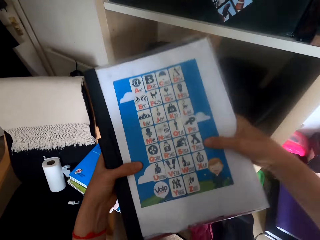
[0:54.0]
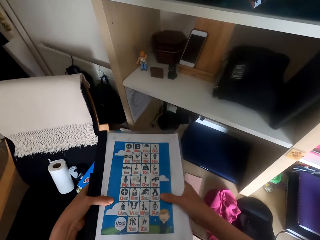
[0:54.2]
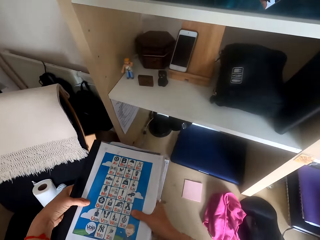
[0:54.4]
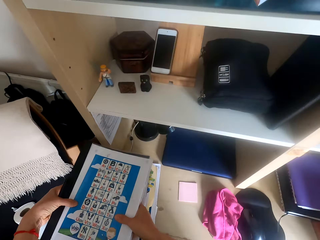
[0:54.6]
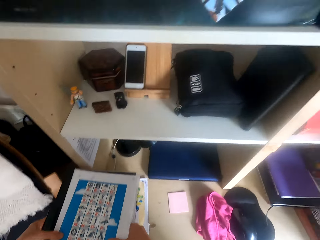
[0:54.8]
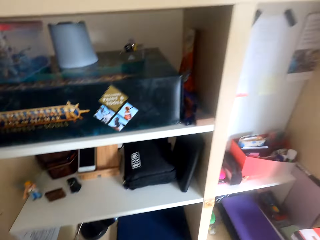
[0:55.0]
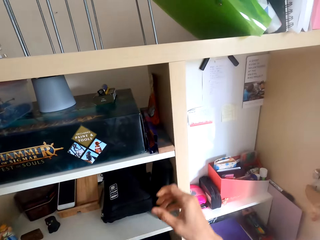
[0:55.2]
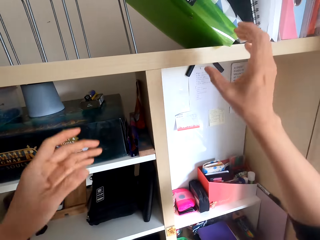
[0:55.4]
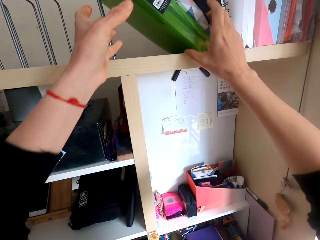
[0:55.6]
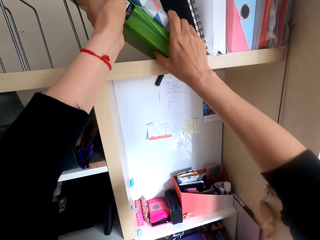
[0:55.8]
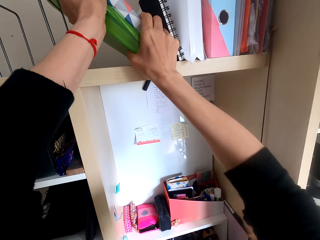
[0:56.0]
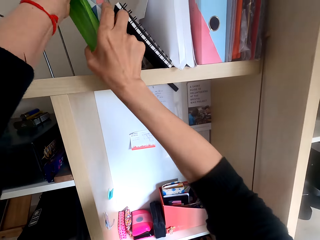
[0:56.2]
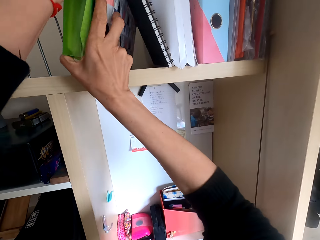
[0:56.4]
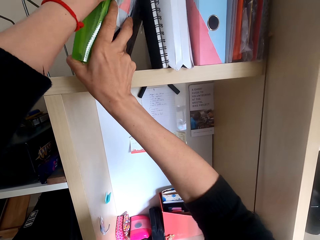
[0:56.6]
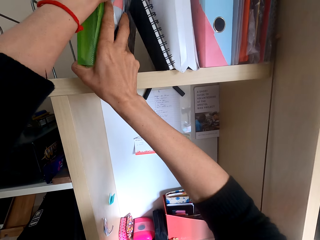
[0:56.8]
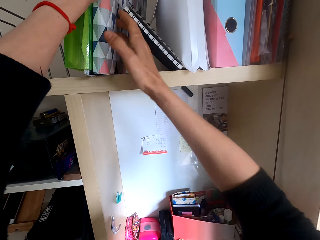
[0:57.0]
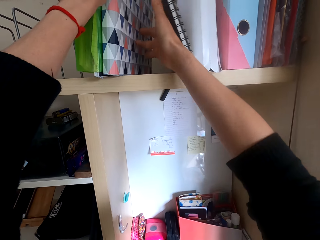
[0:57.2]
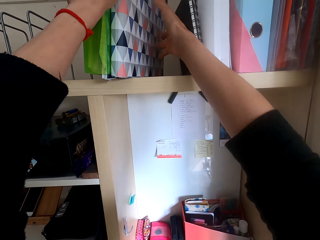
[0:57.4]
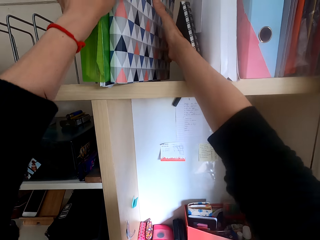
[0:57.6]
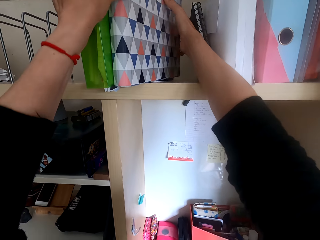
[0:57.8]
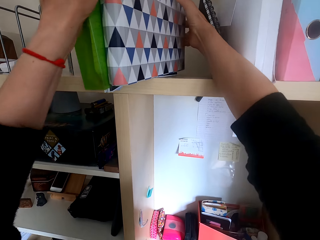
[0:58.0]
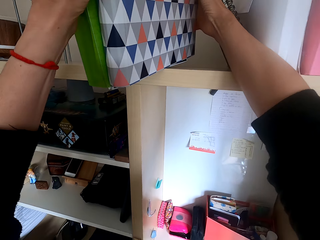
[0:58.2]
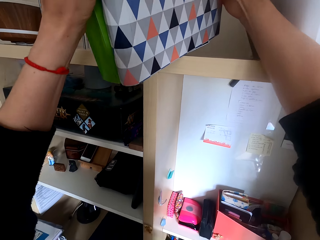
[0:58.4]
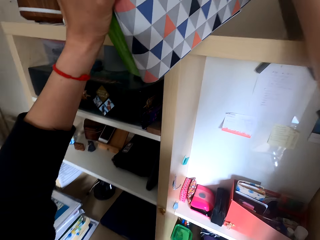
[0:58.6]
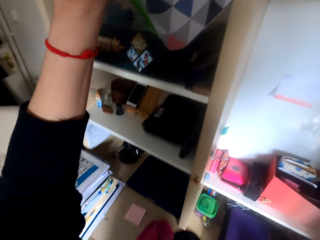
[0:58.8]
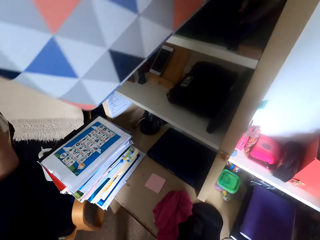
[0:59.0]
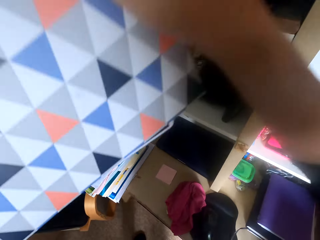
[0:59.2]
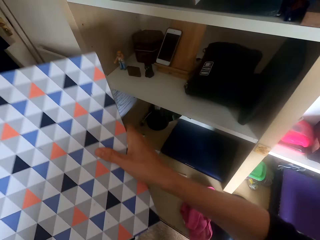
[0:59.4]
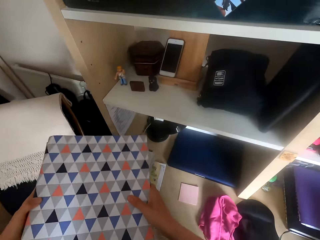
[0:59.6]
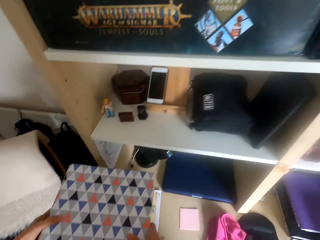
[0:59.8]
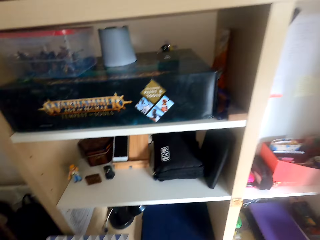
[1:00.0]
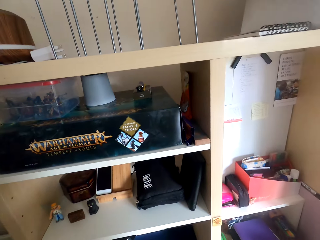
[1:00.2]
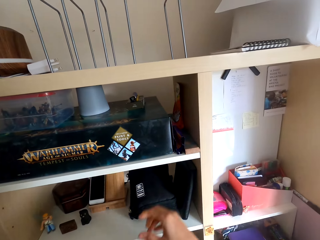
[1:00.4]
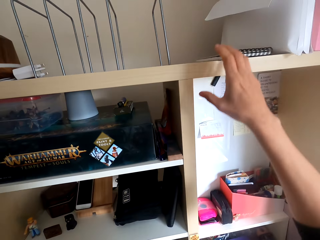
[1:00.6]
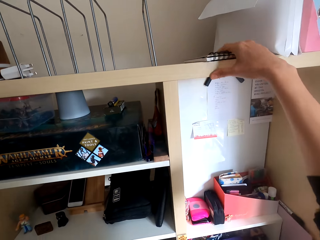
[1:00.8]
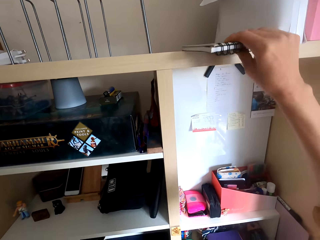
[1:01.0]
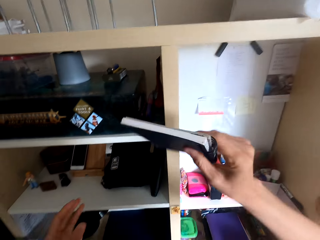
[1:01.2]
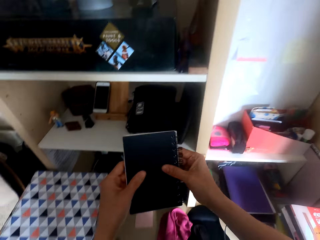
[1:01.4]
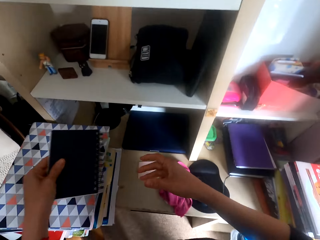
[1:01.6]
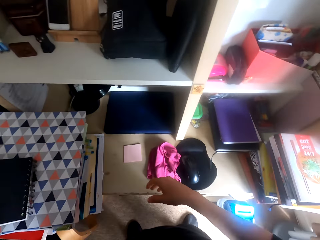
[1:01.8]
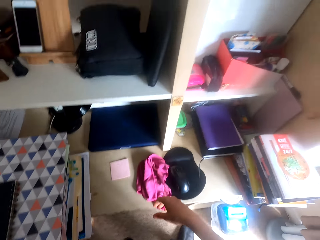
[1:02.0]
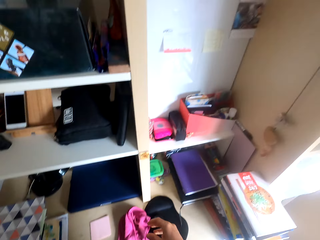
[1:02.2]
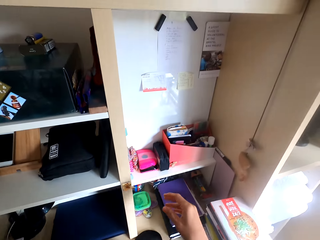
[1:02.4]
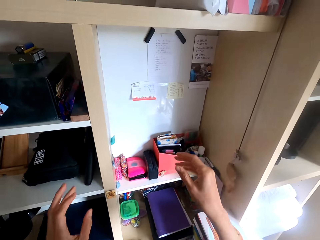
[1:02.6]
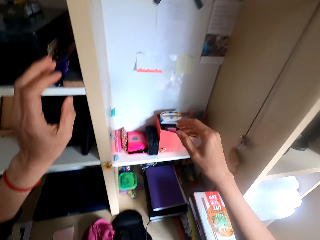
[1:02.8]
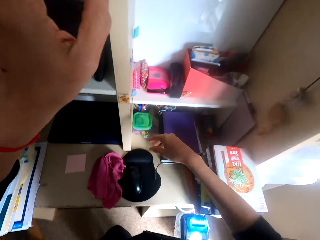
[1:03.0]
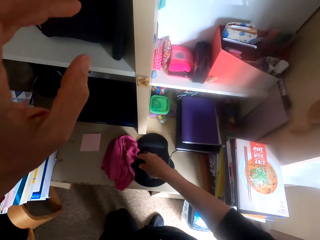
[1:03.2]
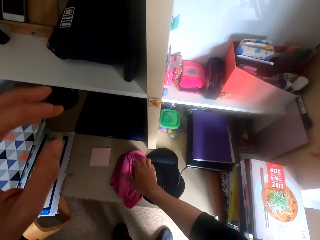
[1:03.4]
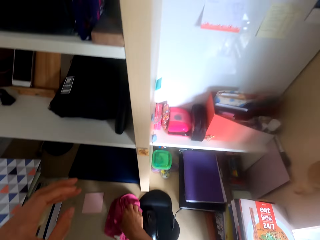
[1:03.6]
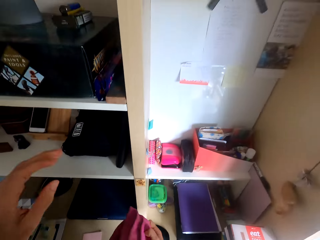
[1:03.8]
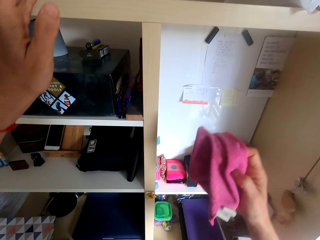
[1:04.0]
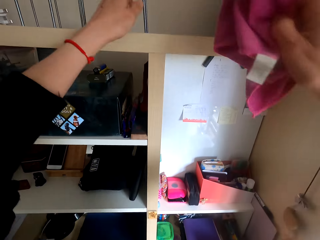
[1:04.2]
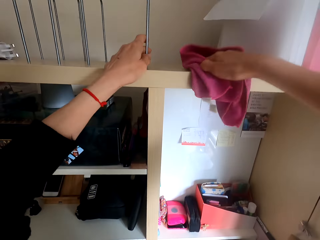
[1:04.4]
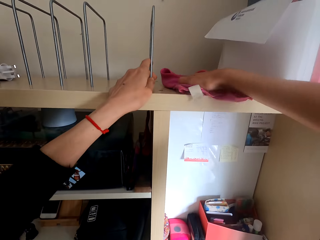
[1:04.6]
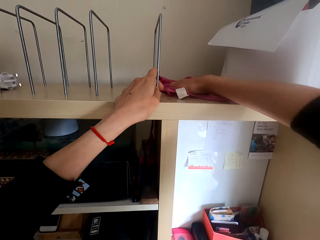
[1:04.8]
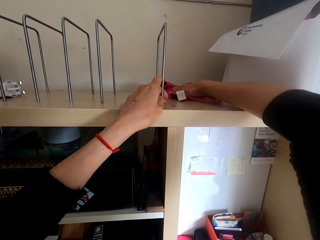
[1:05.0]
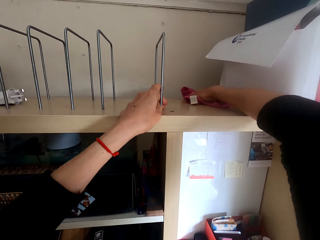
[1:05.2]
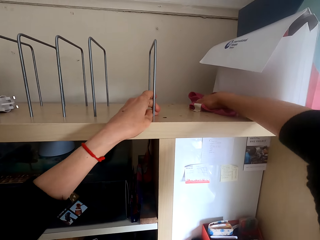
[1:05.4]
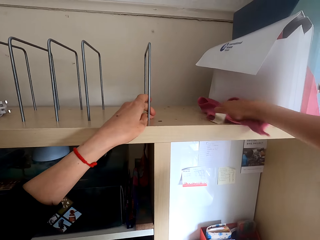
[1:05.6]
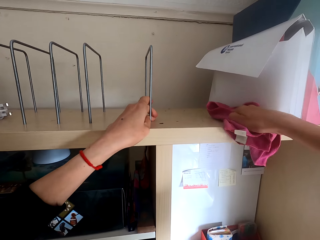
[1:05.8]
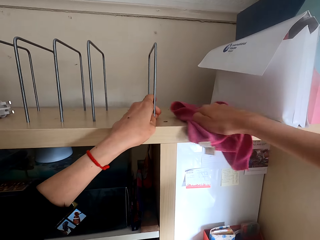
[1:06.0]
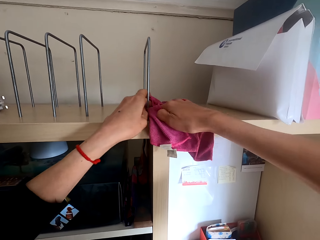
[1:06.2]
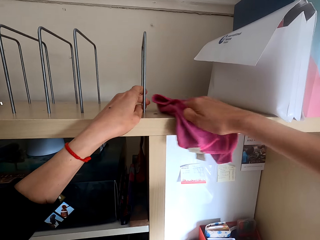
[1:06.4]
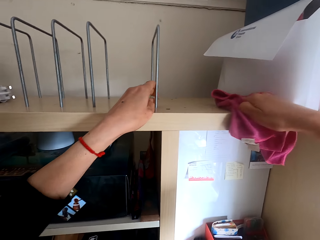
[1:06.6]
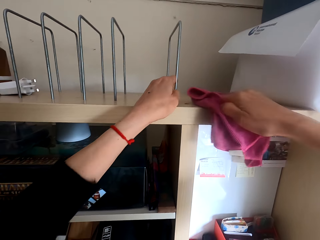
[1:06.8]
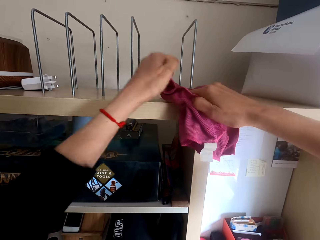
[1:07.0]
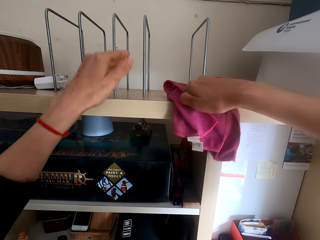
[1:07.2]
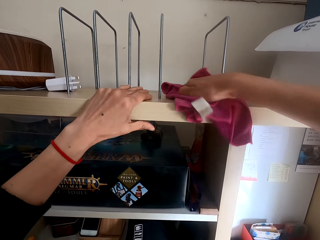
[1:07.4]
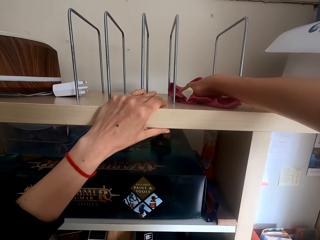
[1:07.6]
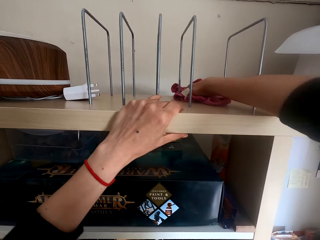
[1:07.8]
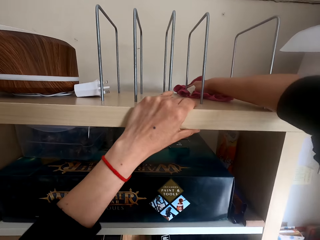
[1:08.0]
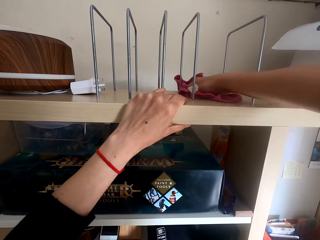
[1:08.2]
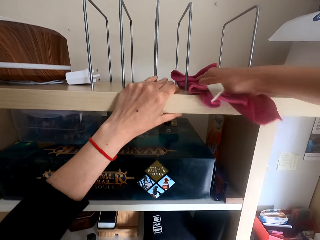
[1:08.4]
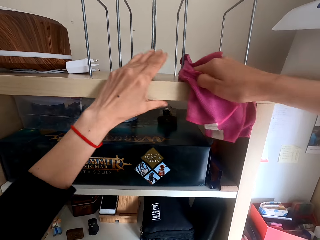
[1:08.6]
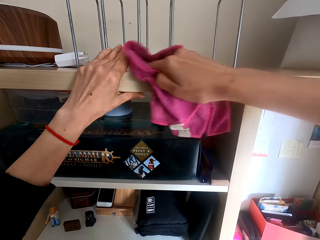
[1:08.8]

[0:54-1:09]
The camera wearer puts books on a table. They pick up files on a shelf. They put the files on the table. They pick up a notebook on the shelf. They put the notebook on the table. They pick up a towel on the table. They wipe the shelf.

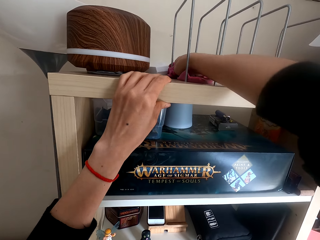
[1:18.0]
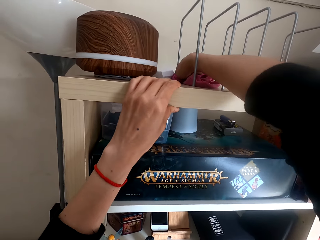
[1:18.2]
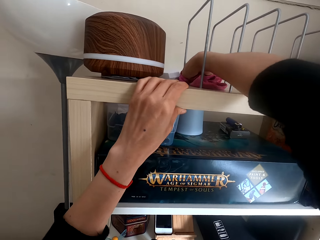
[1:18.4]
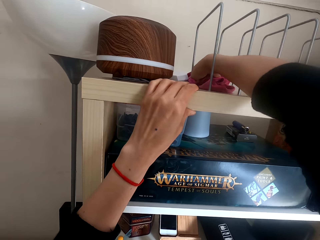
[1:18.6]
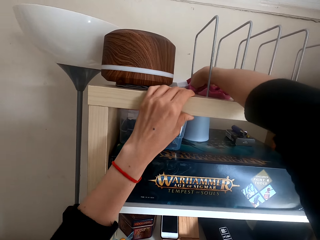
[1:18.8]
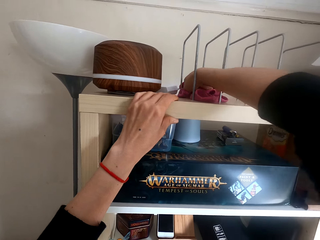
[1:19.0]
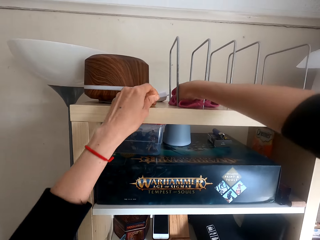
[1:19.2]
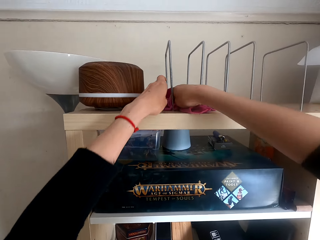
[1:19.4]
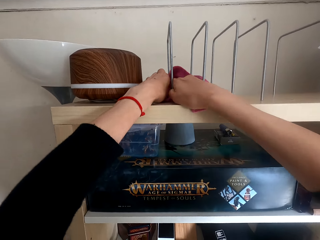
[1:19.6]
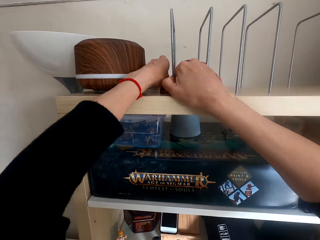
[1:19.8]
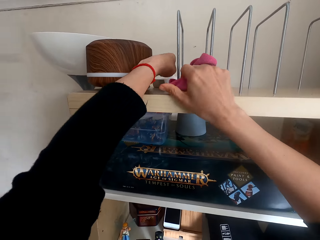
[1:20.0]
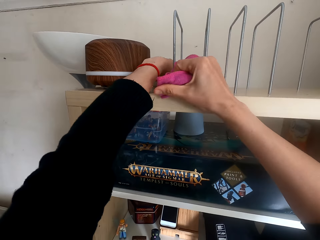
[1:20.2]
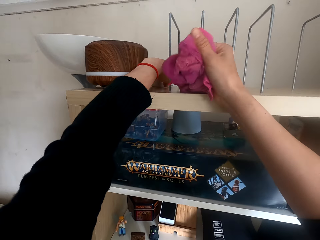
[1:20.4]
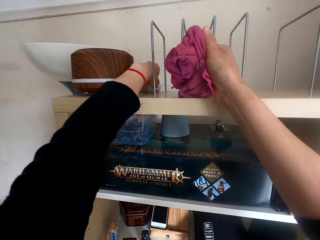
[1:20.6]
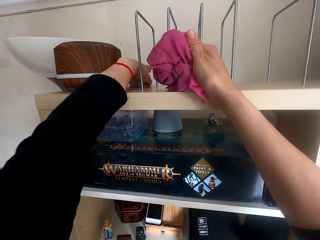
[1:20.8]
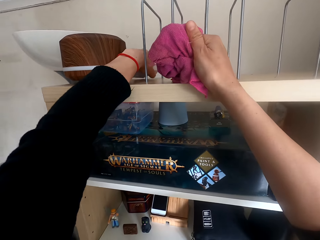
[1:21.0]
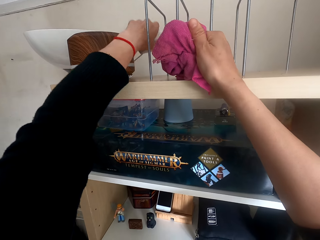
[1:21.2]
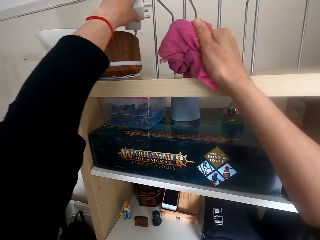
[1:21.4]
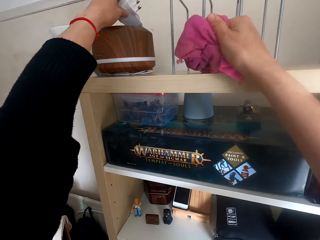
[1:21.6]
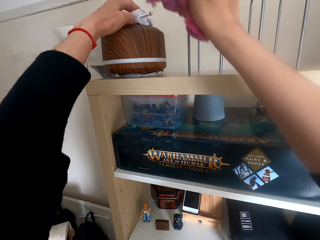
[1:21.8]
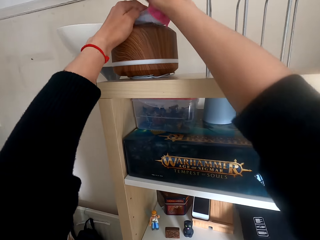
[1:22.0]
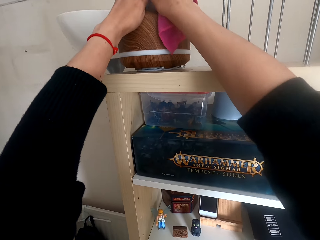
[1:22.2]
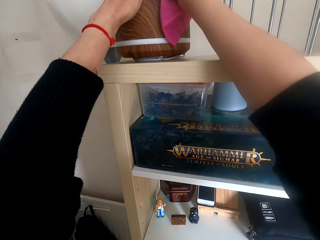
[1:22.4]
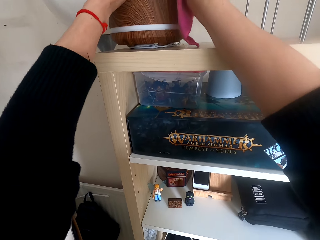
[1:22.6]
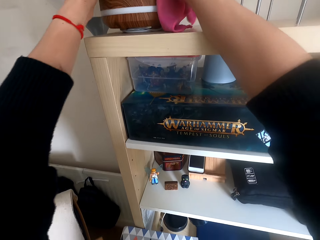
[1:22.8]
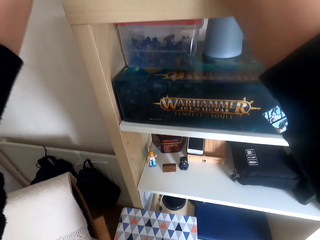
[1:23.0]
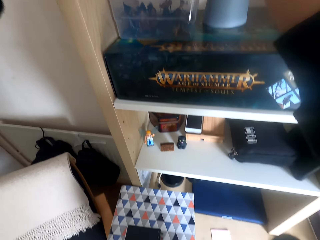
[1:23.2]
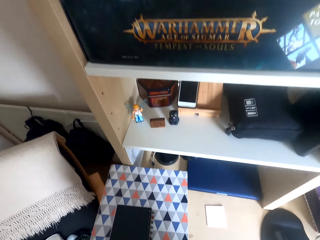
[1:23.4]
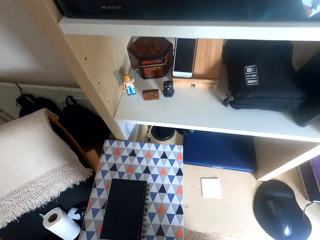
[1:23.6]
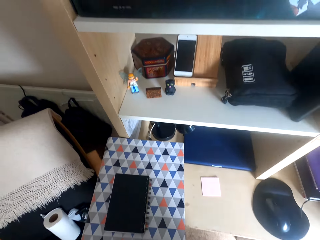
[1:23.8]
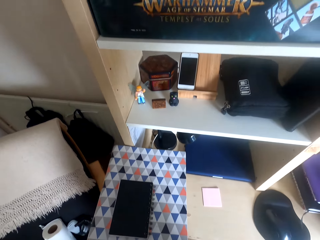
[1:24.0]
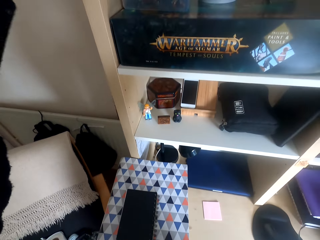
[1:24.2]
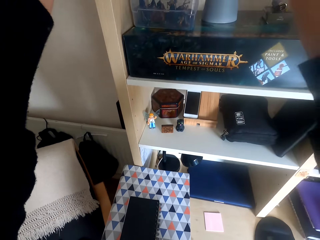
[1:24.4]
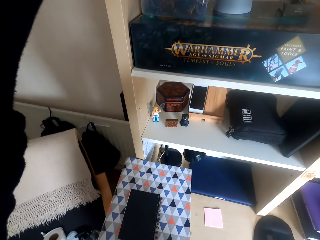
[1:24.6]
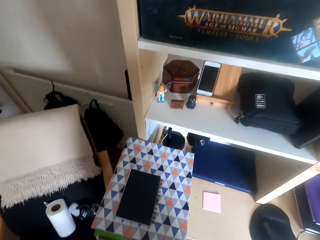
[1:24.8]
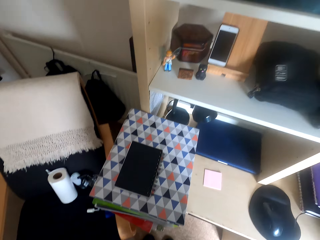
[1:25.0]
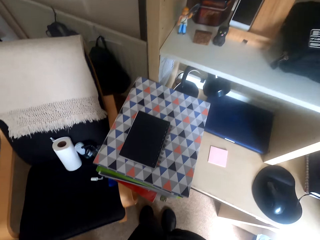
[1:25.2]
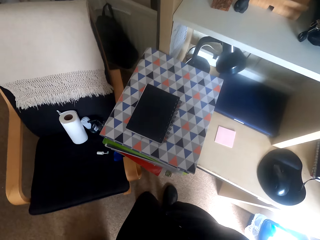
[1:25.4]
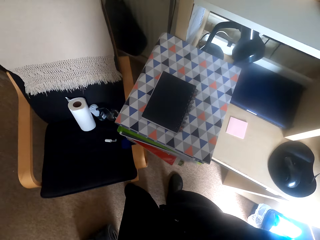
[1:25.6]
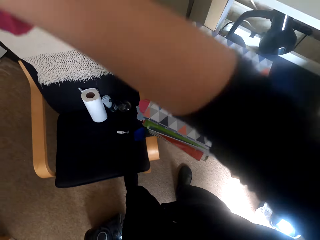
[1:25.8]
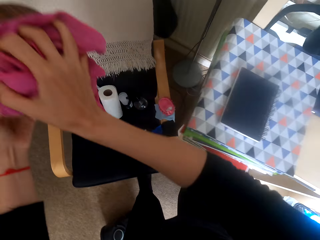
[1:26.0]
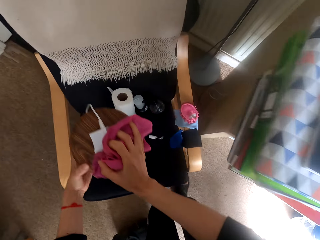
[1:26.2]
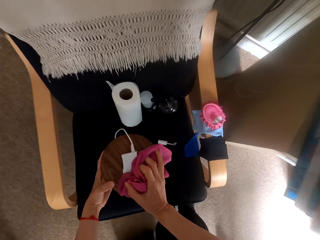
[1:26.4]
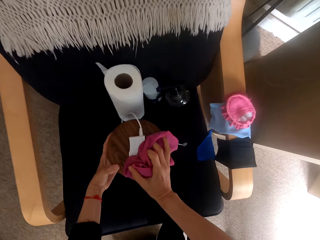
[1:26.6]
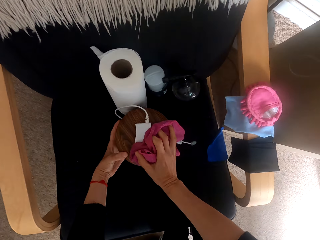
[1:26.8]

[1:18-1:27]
The camera wearer picks up a charger on a shelf. They move the charger. They wipe the charger. They pick up something.
